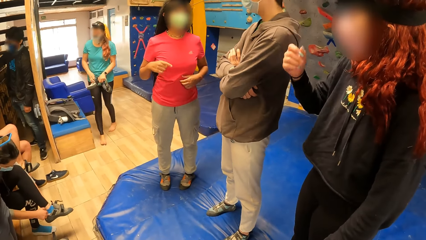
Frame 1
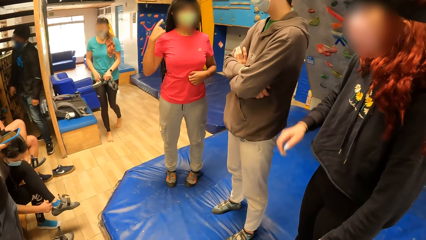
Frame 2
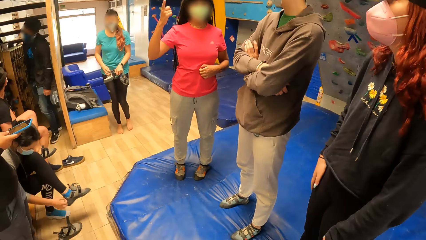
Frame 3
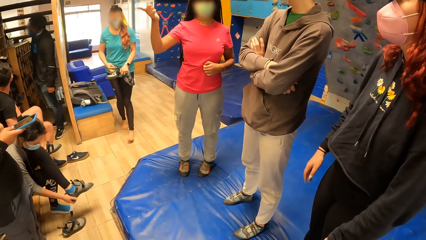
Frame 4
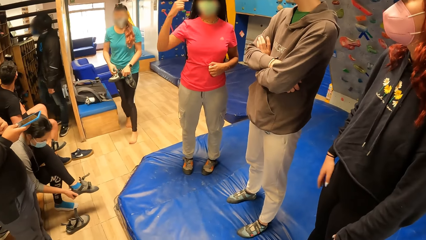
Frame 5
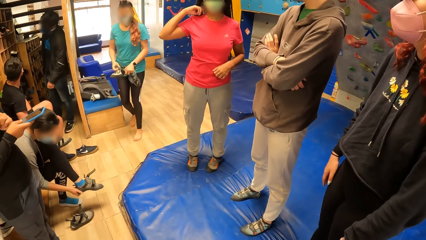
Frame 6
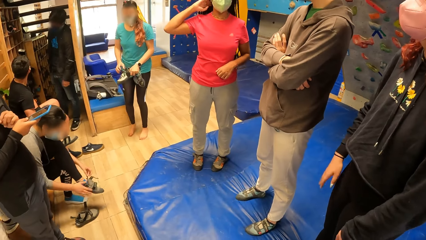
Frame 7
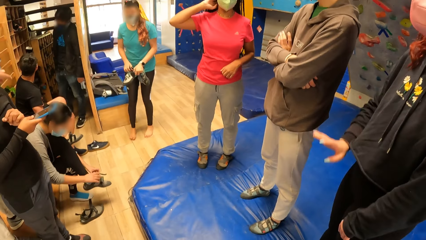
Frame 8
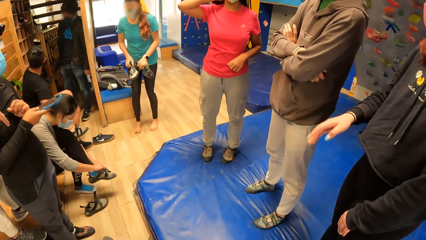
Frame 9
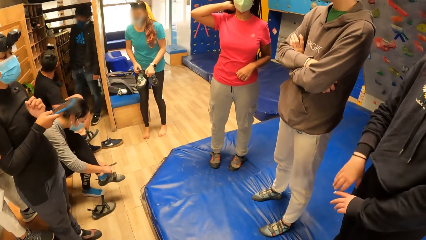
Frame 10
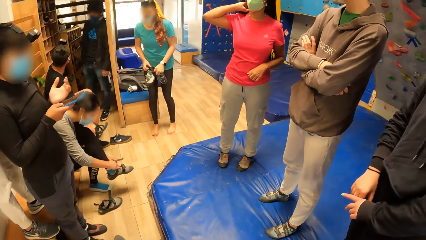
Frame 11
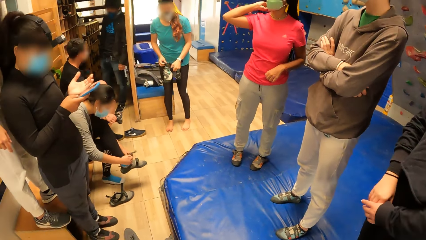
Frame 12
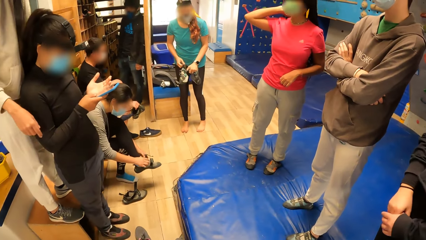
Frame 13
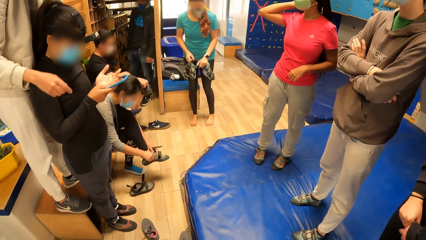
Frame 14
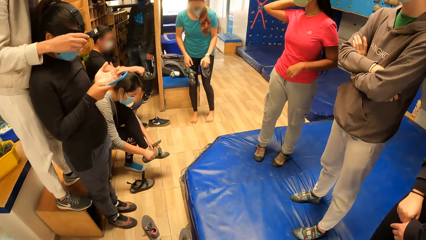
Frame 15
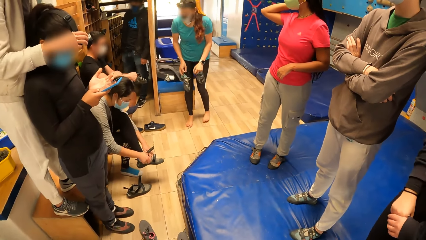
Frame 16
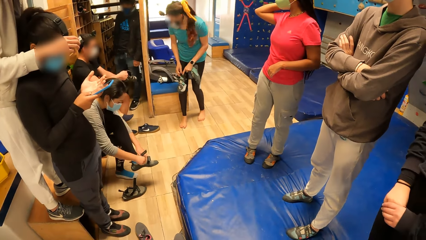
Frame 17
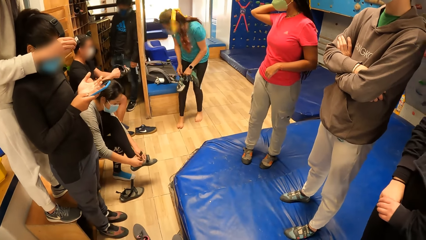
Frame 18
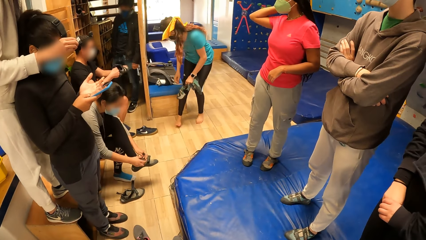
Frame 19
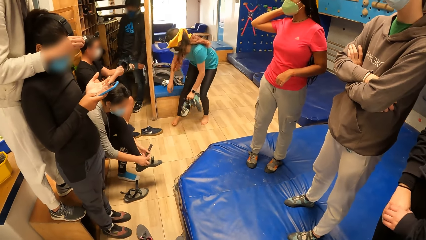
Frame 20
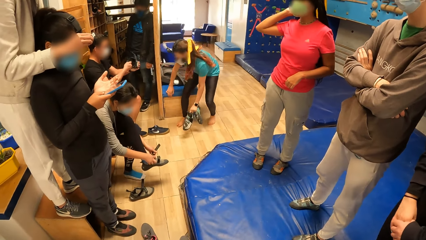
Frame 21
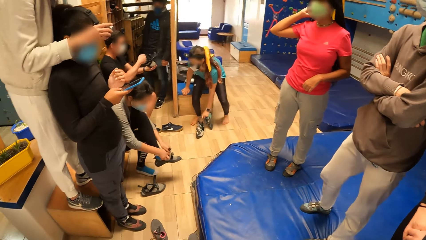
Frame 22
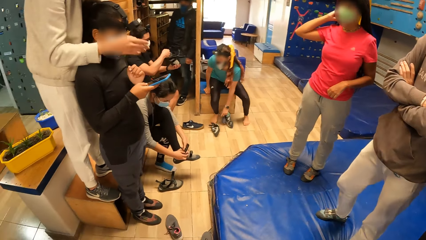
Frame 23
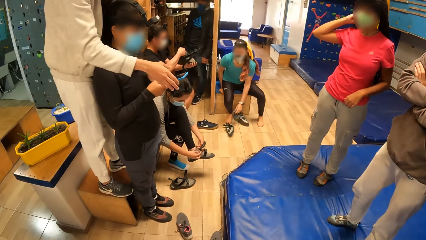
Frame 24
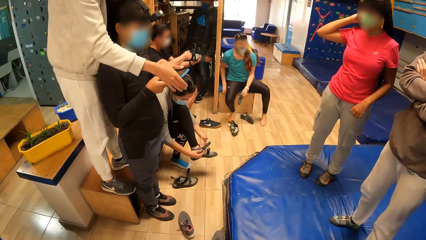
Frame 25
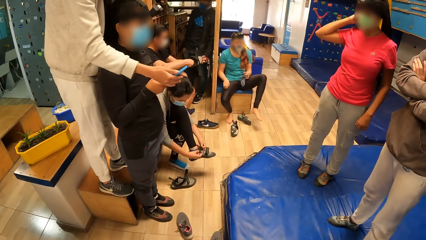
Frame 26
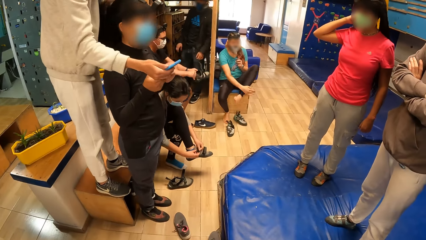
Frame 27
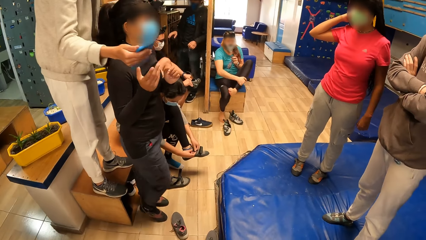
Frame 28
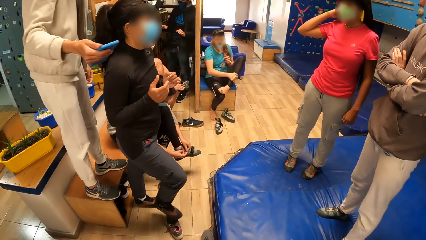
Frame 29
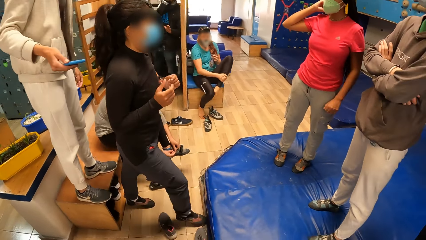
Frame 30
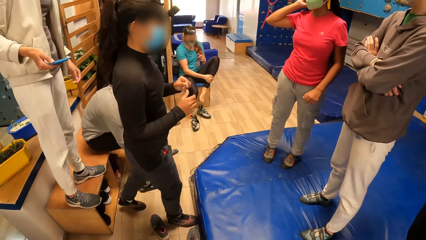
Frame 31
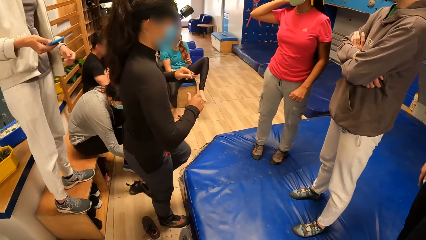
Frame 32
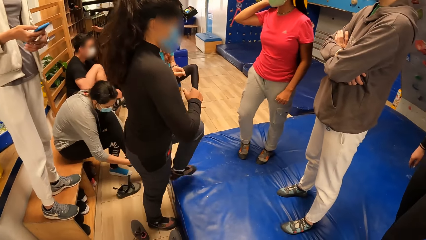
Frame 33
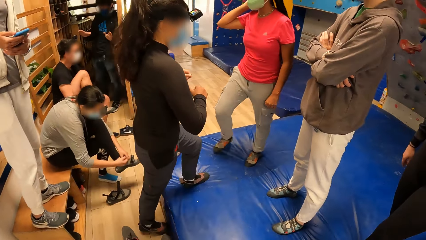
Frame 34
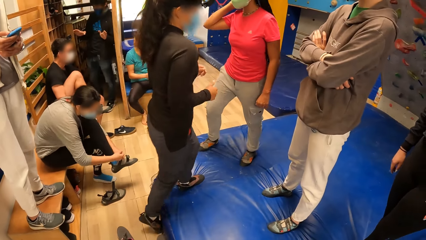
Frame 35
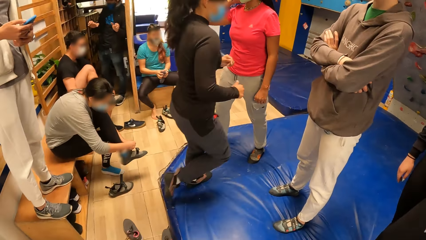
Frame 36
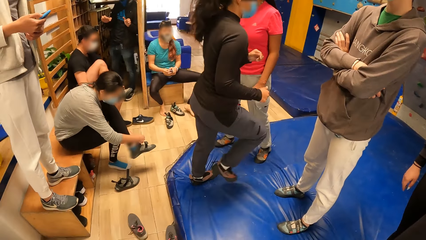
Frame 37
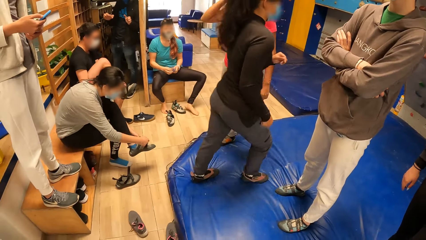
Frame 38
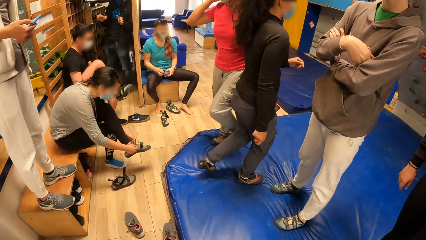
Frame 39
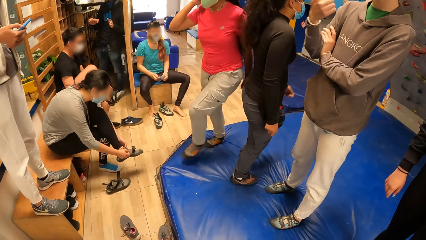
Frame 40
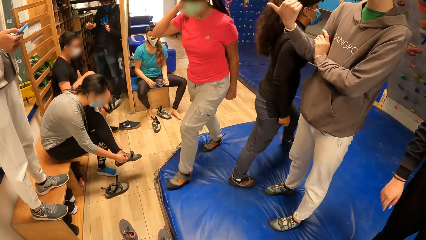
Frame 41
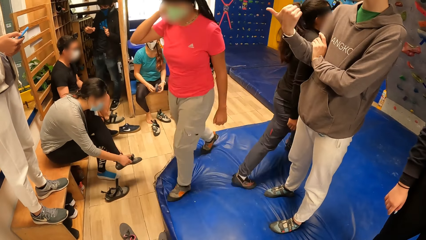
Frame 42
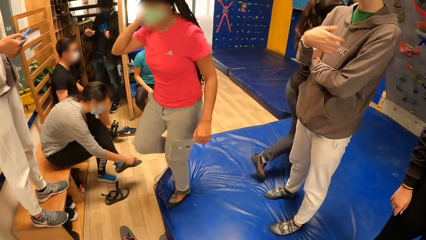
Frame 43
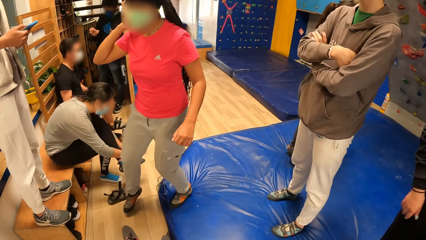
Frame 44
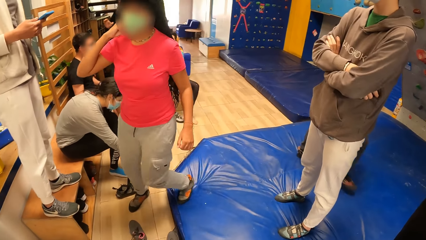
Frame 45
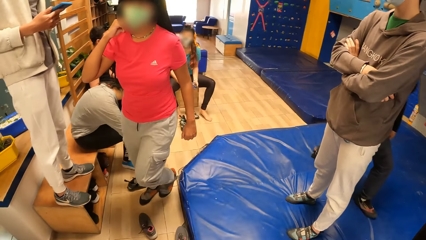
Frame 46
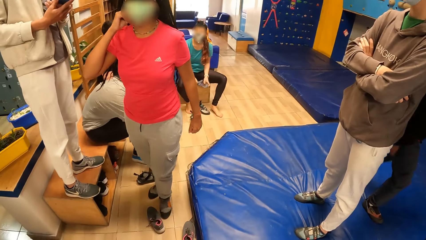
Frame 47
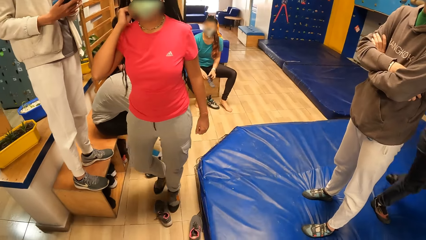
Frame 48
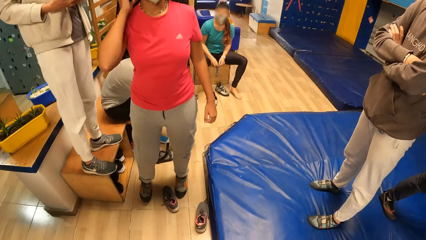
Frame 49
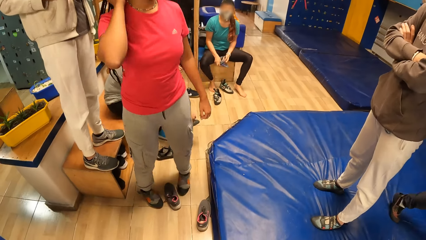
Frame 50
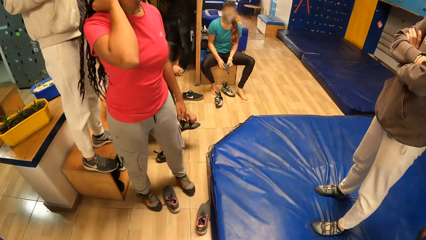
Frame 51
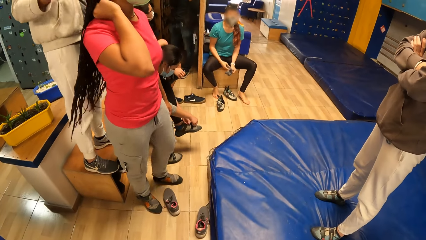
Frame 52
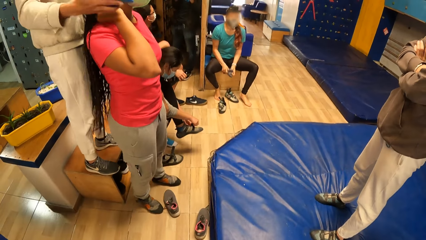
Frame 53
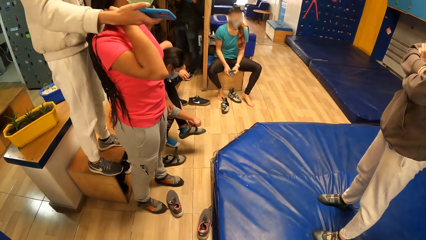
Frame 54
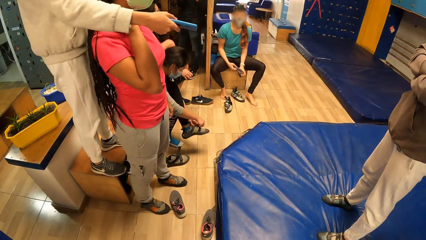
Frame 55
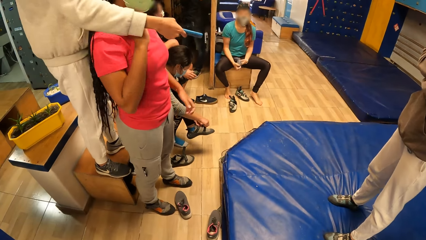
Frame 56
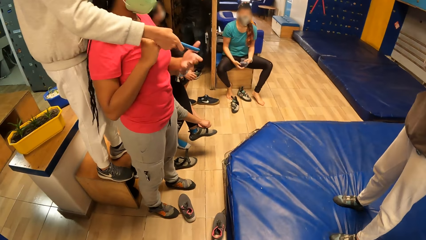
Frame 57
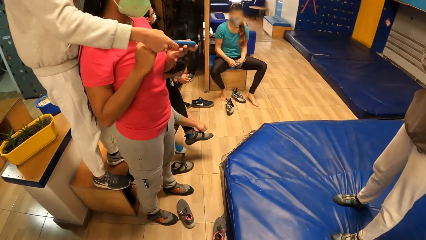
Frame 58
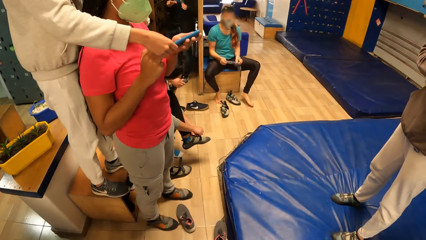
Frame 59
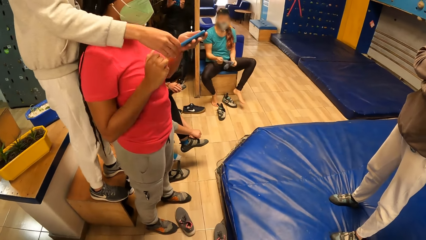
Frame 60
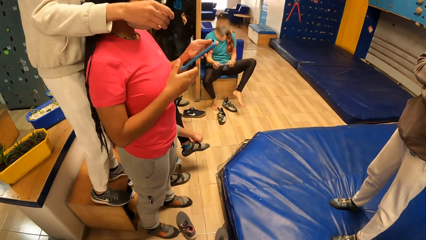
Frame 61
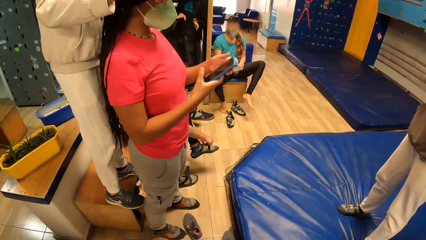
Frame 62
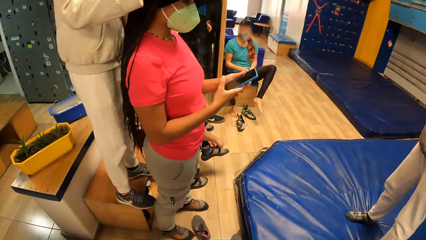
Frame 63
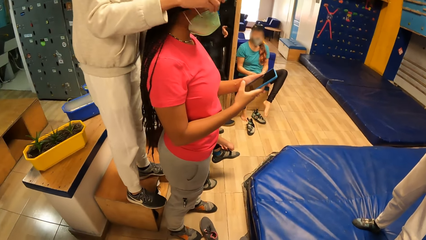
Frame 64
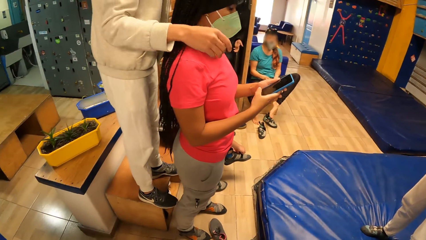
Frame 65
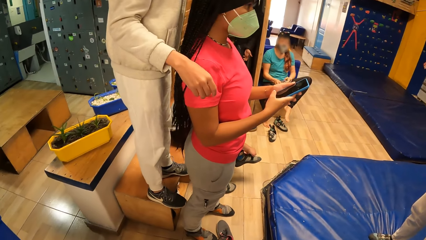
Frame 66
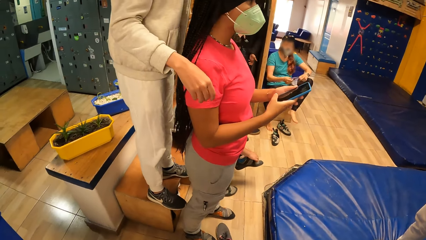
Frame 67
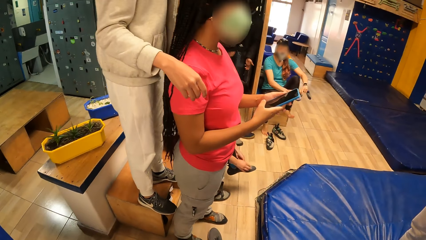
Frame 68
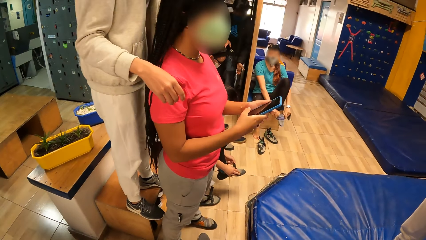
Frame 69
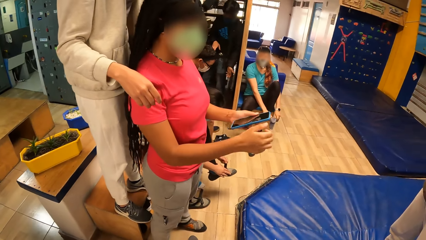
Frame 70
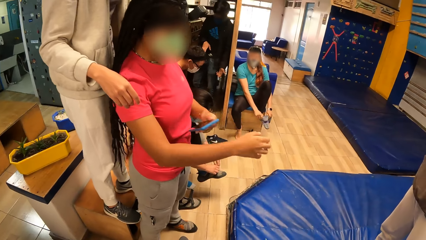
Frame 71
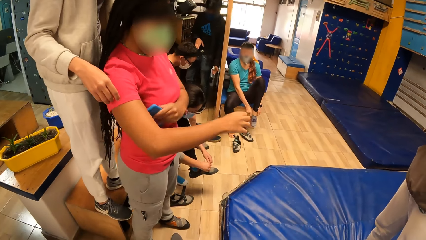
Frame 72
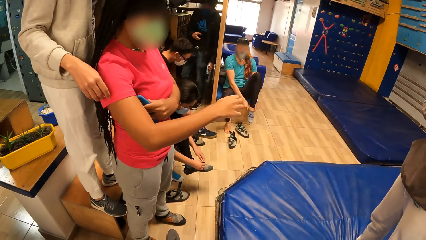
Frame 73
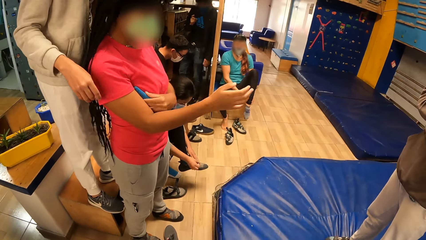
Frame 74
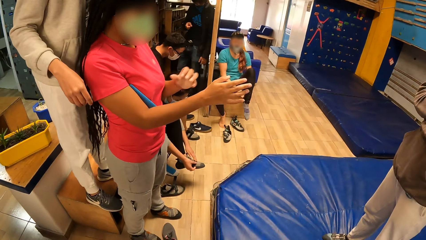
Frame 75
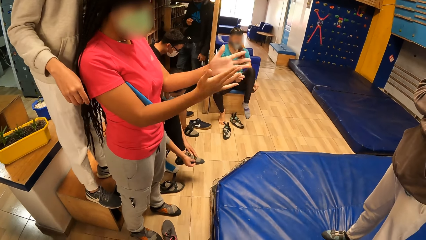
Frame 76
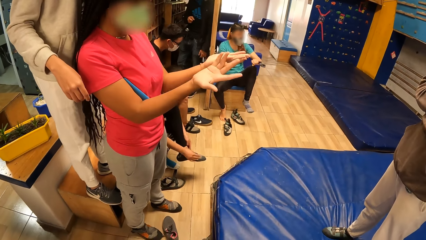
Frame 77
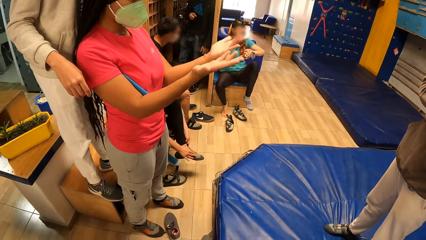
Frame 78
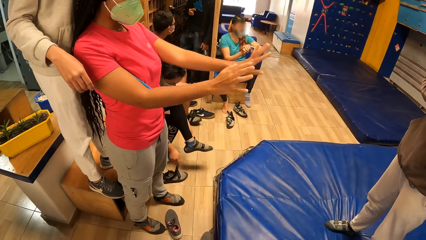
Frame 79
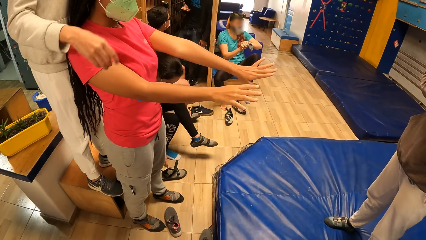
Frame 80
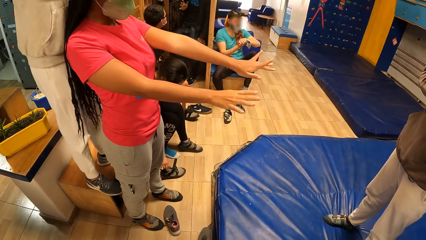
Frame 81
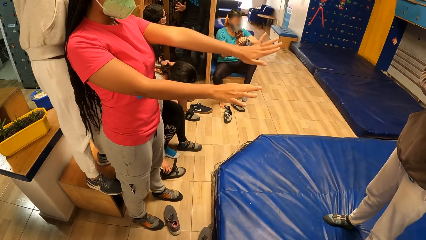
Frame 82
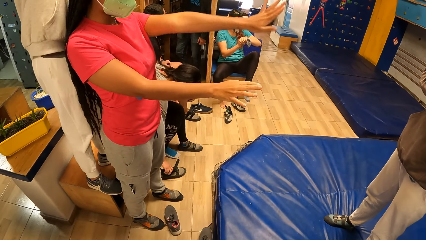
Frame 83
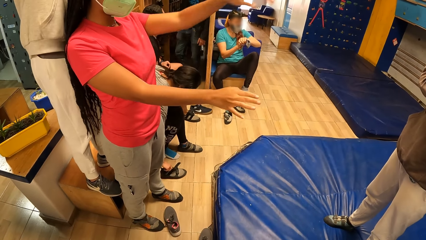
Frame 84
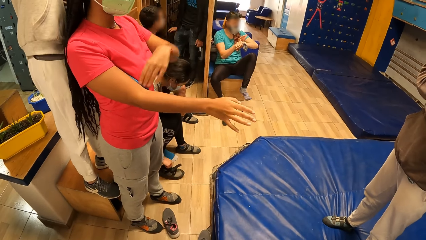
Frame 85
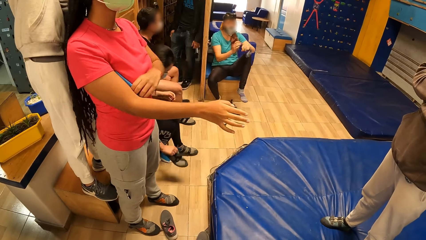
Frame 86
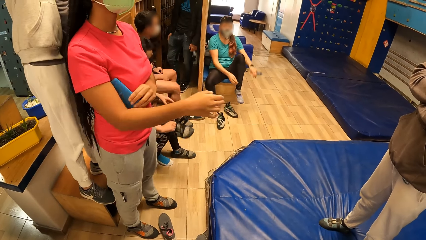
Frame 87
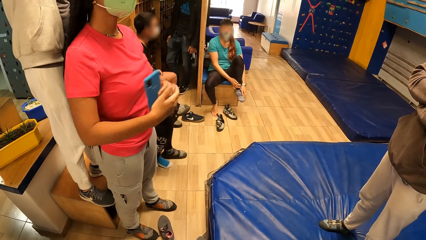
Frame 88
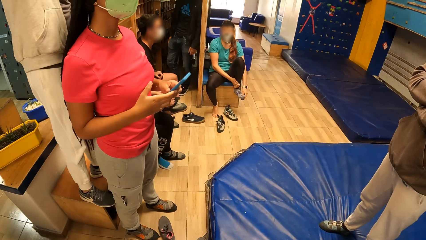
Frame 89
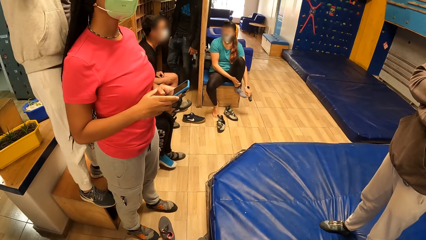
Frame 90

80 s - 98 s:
A person points around. A woman takes a mobile device from another woman with her right hand. Another person walks around. The first person walks around. The first woman passes the mobile device to the first person with her right hand. The first person plays with the phone with both hands. Another person wears socks. The first person stretches.
